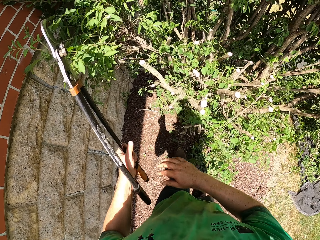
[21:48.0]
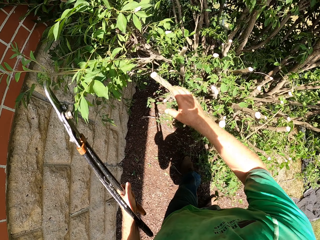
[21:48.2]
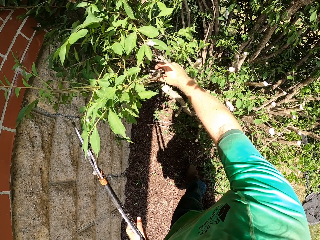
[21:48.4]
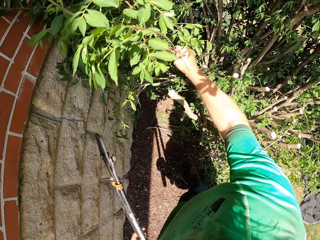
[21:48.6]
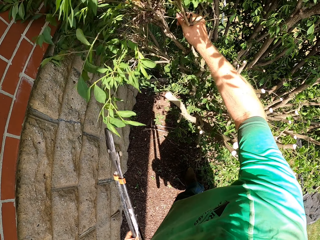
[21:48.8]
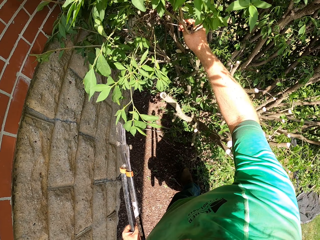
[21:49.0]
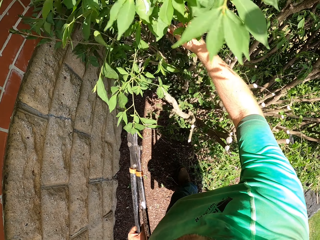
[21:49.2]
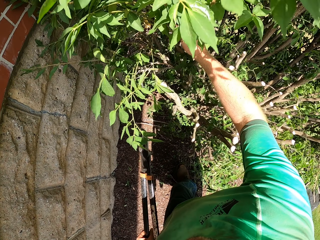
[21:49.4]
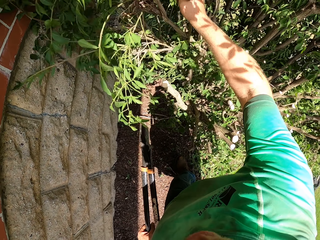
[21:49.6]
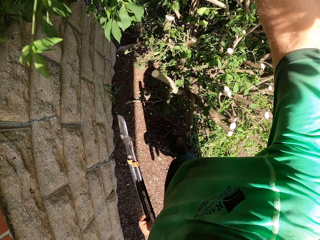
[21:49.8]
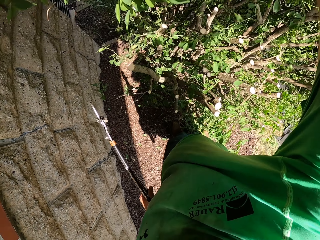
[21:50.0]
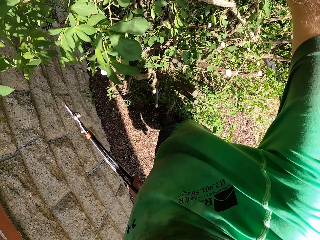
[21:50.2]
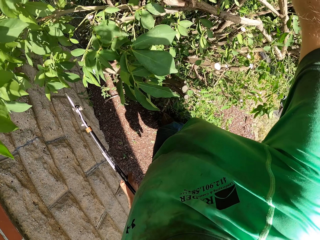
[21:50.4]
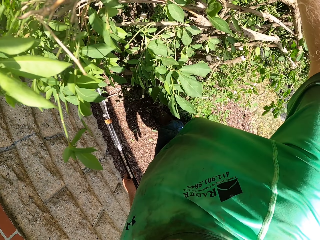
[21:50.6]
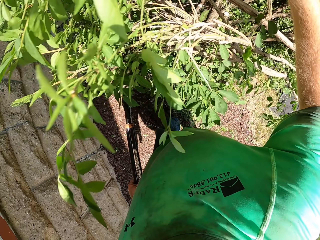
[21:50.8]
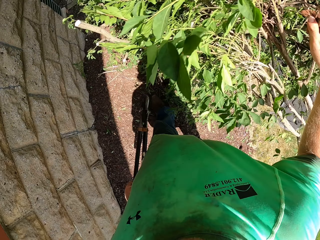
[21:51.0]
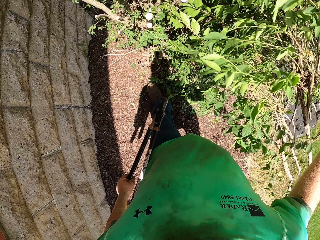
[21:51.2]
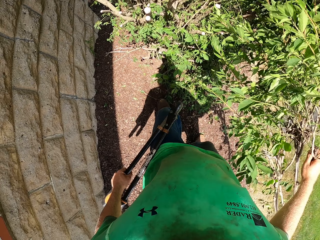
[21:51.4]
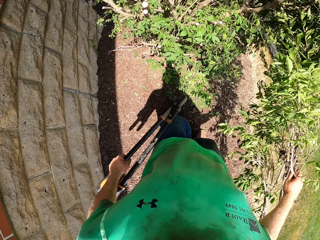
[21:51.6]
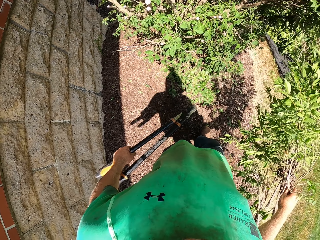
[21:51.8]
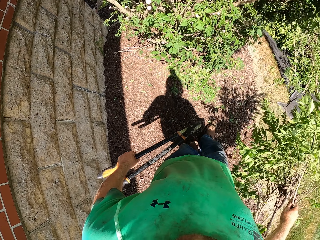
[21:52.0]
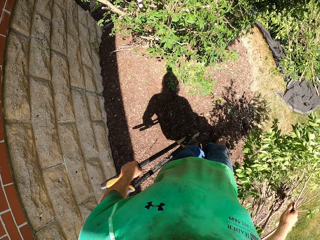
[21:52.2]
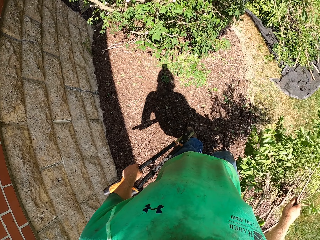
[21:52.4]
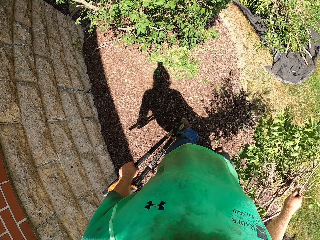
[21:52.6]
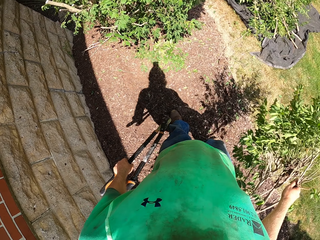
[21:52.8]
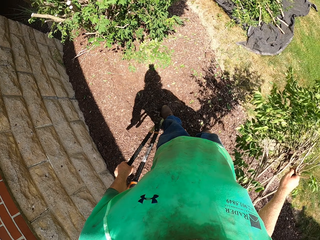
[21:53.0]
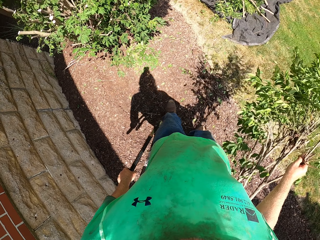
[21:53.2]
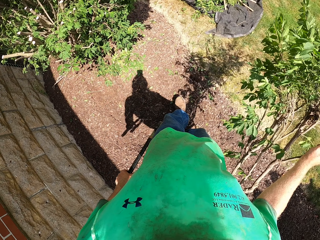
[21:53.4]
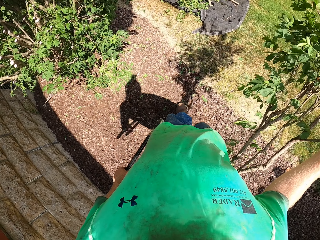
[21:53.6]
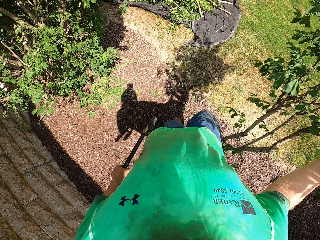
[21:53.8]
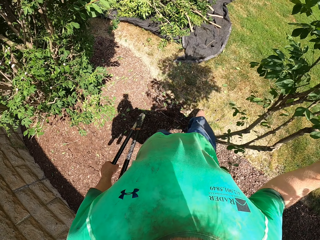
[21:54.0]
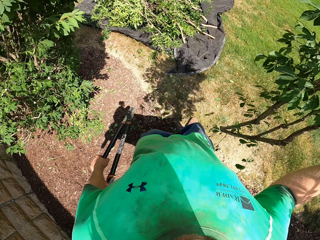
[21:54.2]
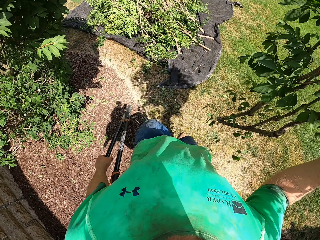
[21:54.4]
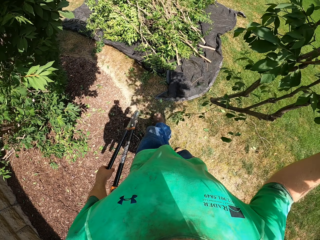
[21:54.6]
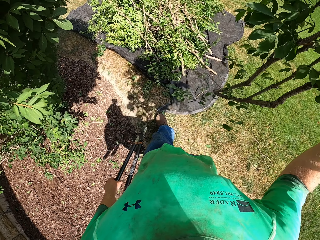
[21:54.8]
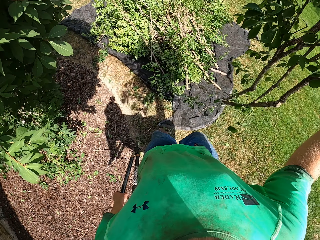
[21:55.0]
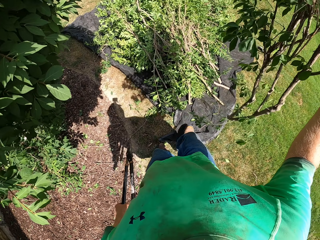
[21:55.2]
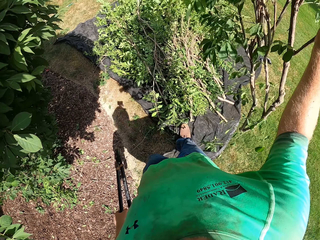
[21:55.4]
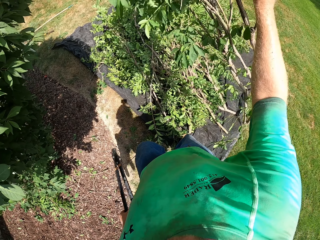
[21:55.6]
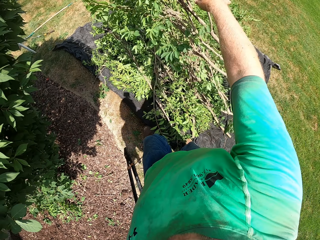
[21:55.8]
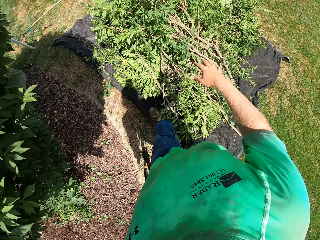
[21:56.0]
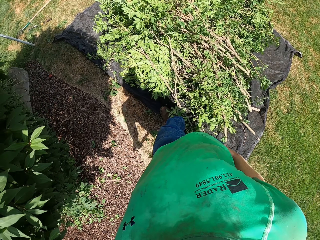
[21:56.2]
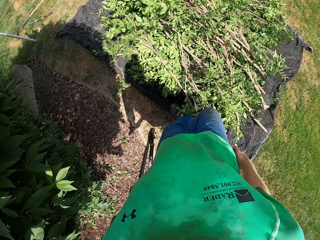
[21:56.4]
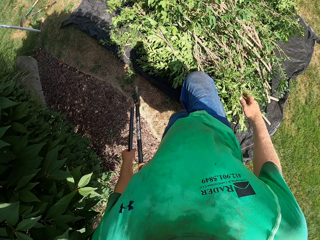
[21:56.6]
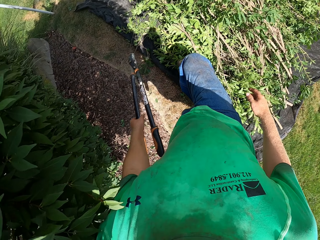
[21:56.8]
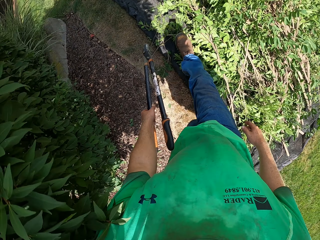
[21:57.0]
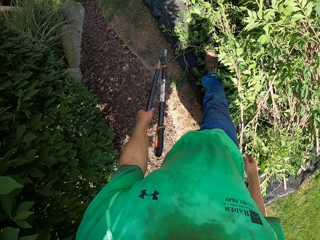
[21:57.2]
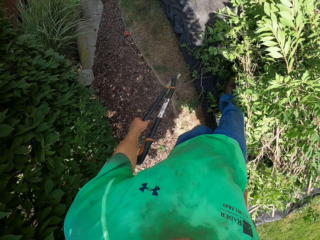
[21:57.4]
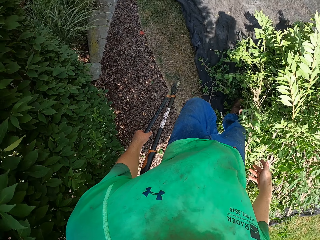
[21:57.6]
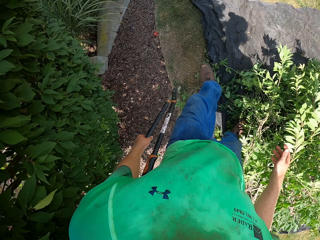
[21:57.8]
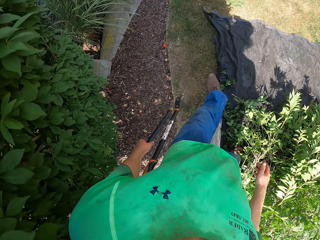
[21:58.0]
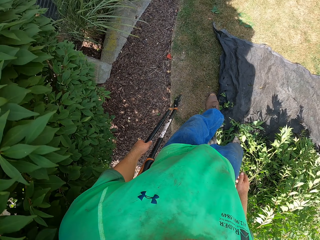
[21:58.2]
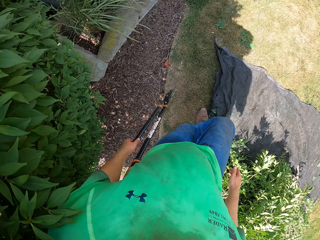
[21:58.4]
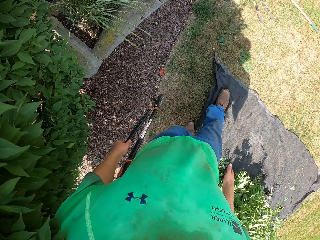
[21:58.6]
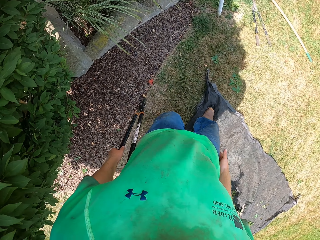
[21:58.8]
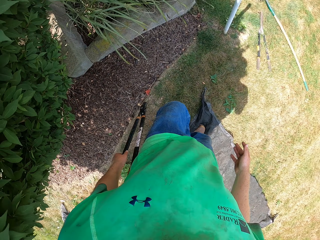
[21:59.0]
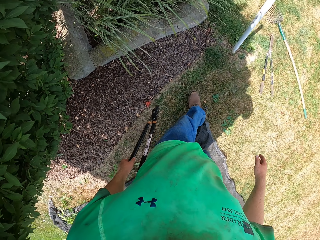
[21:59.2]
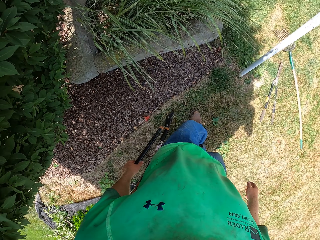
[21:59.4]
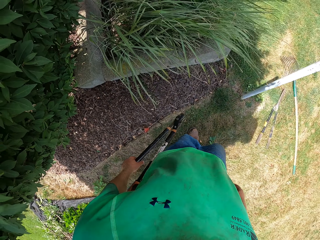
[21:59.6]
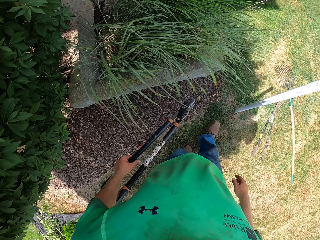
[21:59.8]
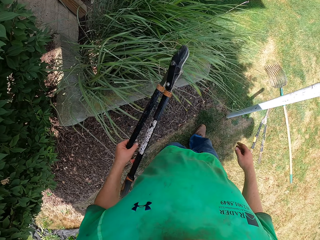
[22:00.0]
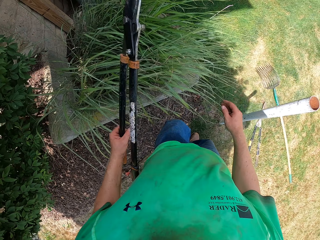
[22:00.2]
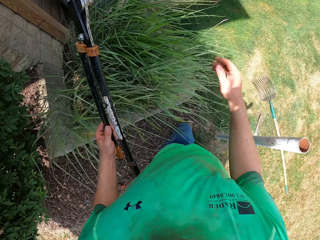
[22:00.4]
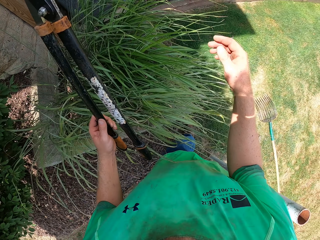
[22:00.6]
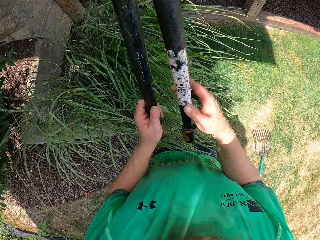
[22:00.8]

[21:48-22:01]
The camera wearer picks the branch of the tree from the tree with his right hand. He drops the branch of the tree on the tarpaulin on the ground with his right hand. He walks.

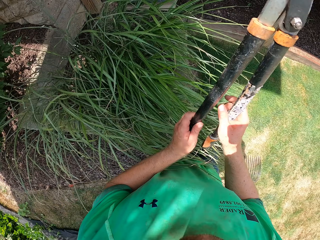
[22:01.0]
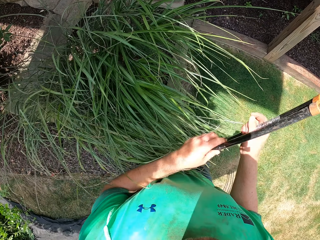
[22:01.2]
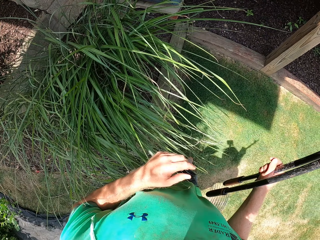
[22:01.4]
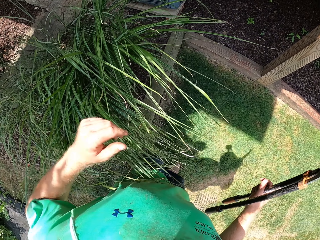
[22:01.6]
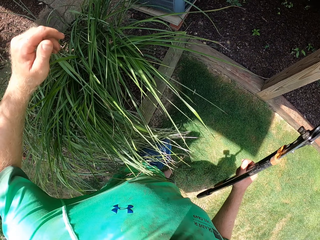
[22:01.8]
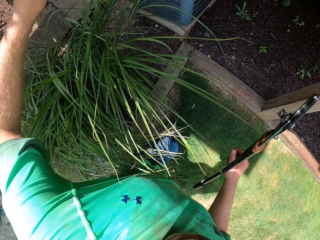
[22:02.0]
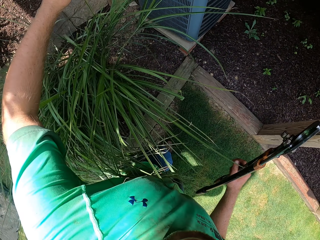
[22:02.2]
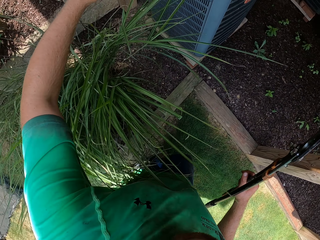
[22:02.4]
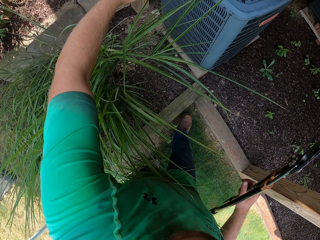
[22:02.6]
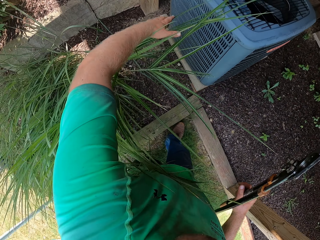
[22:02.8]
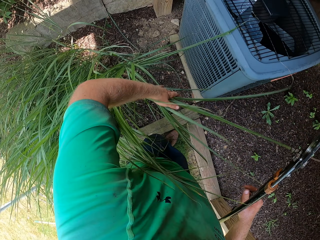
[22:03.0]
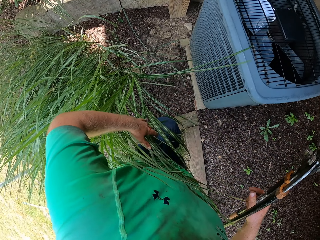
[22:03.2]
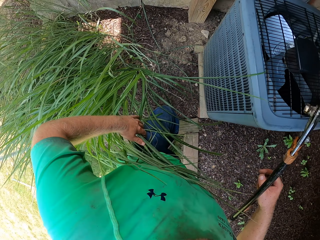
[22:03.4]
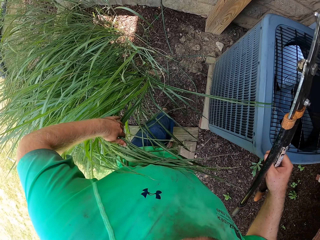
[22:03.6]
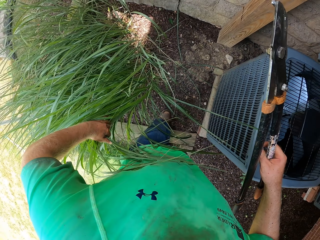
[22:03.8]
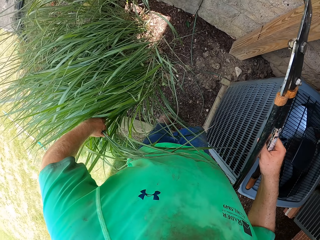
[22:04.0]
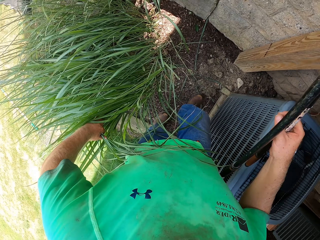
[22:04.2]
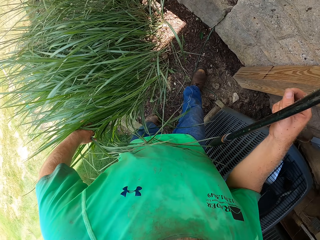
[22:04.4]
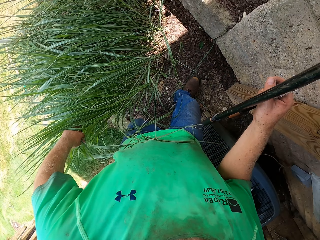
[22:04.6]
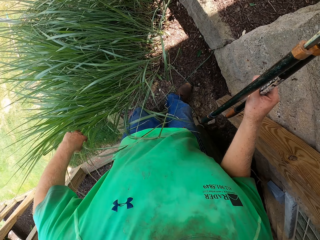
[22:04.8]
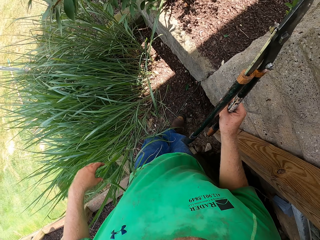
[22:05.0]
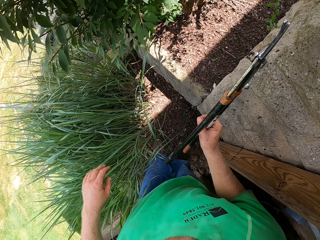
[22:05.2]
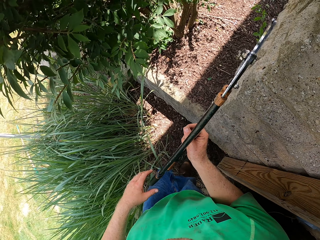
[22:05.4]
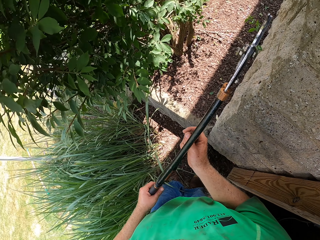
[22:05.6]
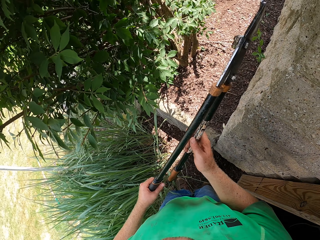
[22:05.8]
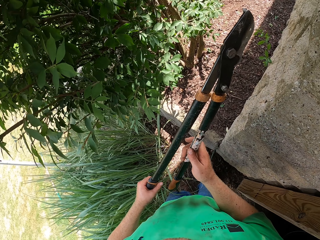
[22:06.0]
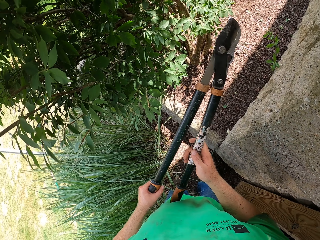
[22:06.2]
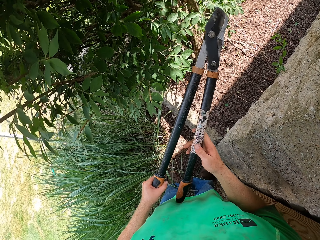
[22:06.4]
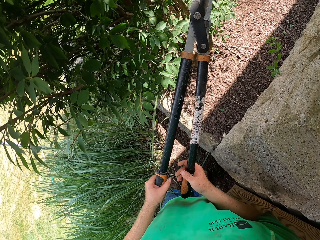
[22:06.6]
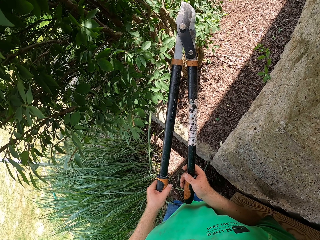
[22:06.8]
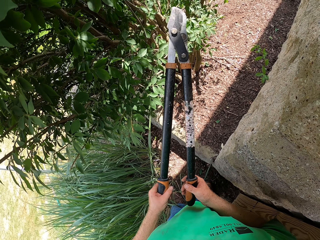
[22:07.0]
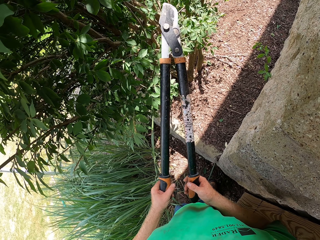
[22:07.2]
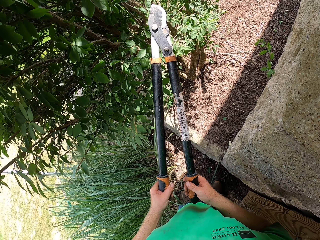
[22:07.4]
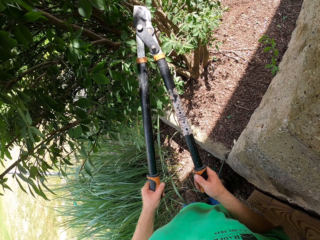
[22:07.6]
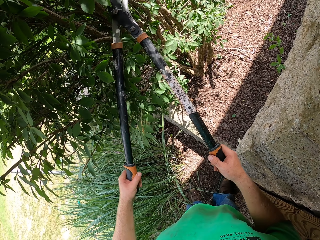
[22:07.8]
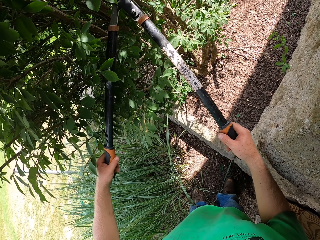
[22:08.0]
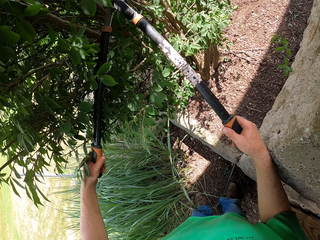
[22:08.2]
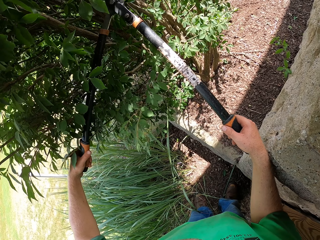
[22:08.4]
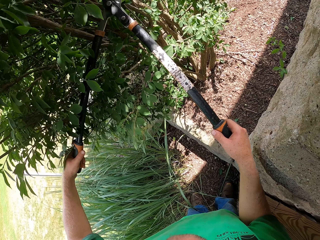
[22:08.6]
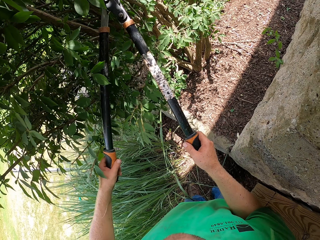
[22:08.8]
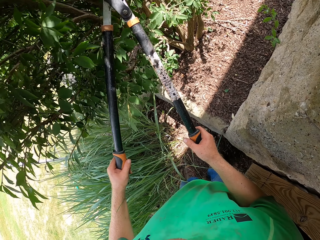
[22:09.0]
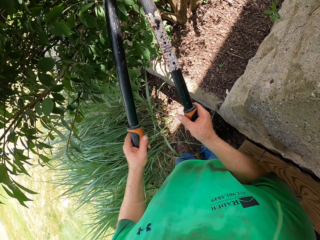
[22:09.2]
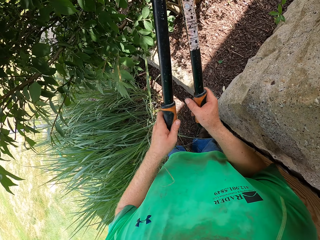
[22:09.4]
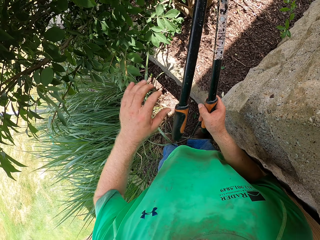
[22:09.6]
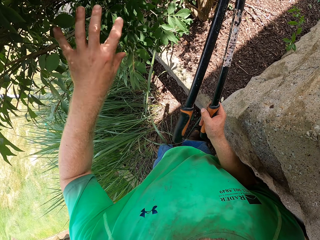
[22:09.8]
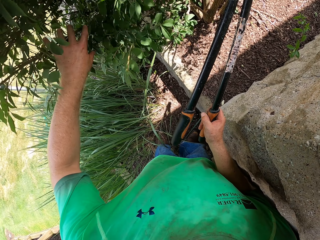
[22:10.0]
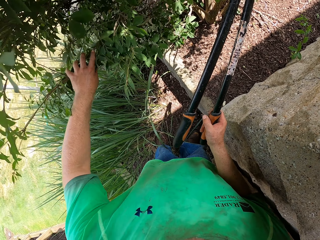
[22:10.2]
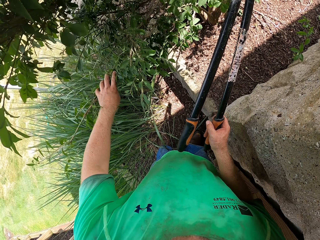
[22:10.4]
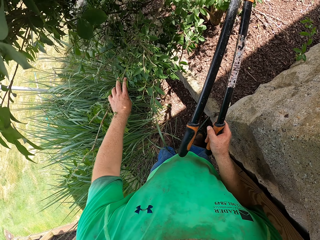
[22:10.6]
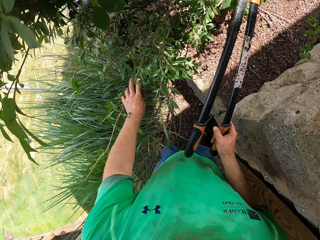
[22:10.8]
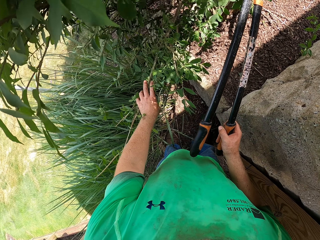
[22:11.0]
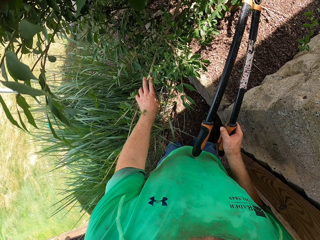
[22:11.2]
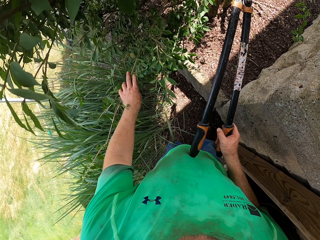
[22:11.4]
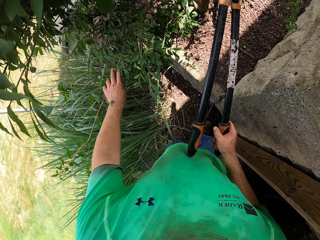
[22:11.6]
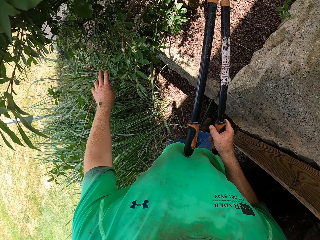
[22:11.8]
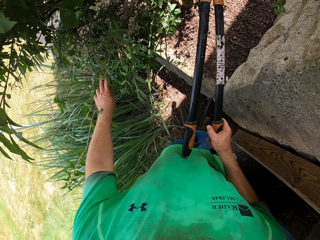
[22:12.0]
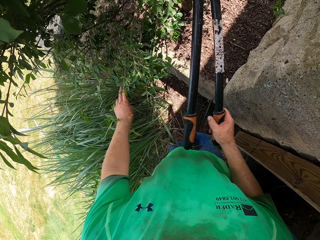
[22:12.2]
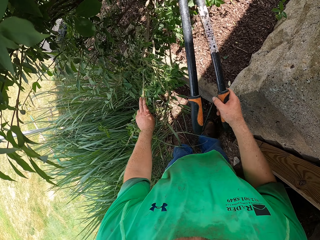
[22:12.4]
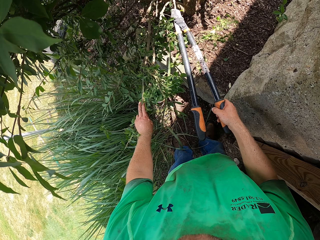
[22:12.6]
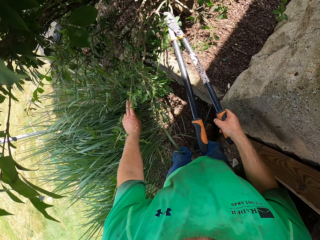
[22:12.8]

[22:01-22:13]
The camera wearer touches grasses. They walk. They touch branches. They trim the tree with the lopper in both hands.
